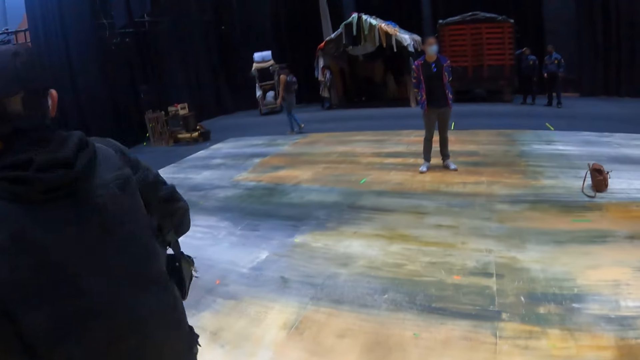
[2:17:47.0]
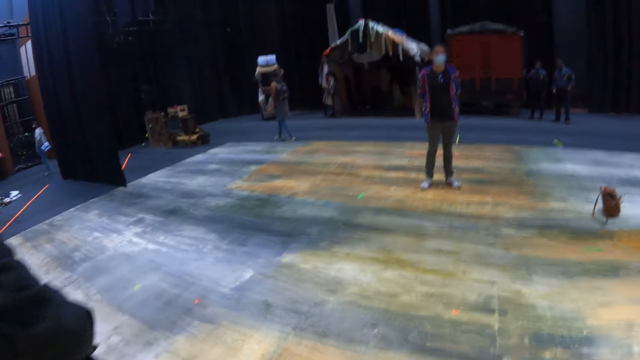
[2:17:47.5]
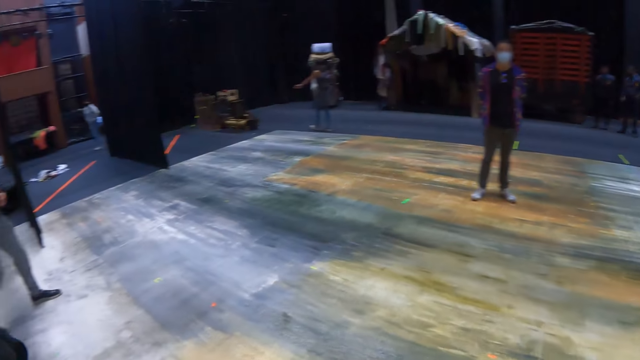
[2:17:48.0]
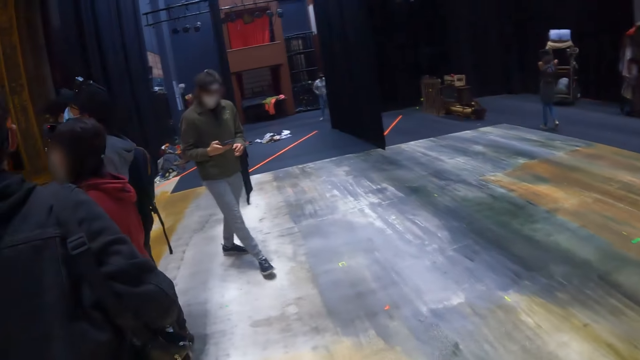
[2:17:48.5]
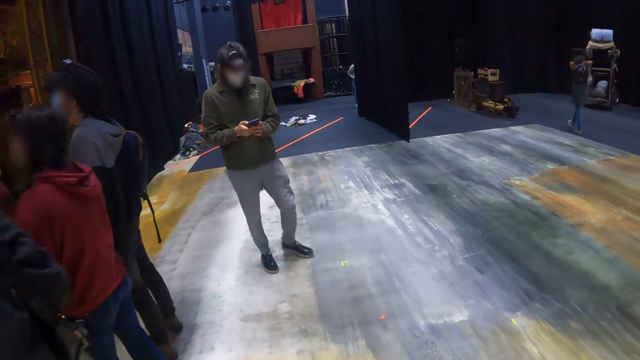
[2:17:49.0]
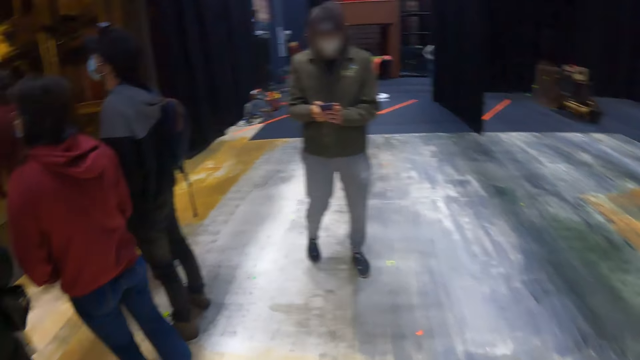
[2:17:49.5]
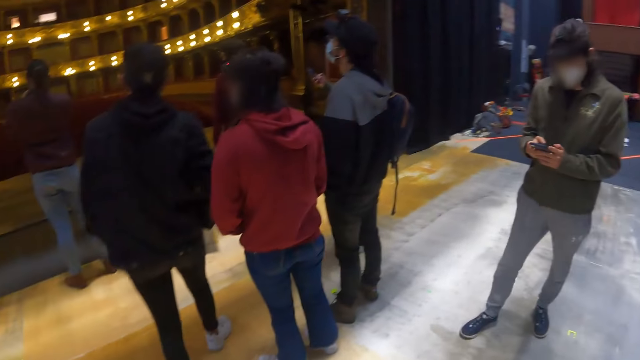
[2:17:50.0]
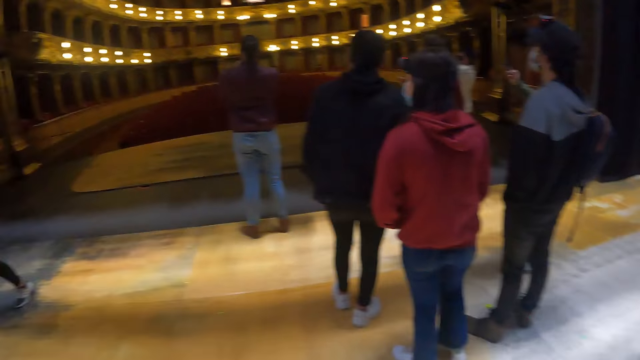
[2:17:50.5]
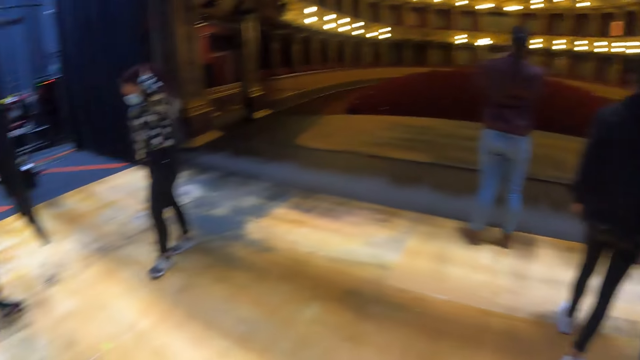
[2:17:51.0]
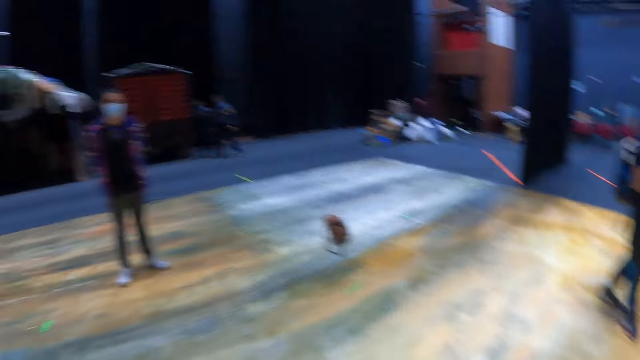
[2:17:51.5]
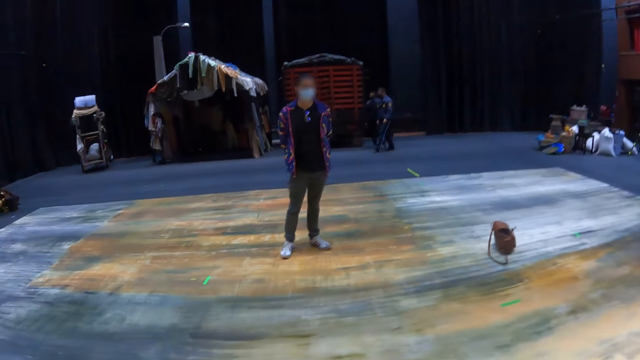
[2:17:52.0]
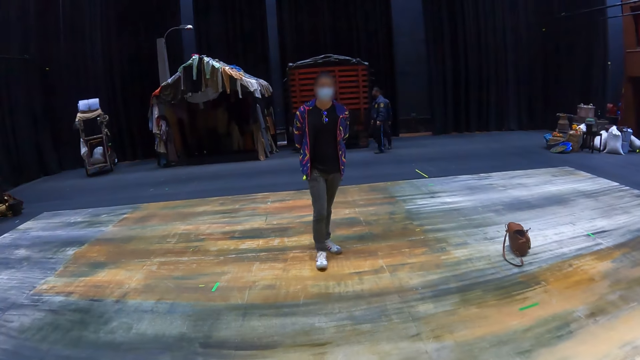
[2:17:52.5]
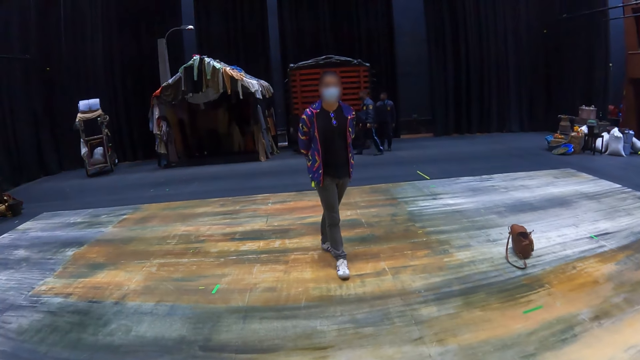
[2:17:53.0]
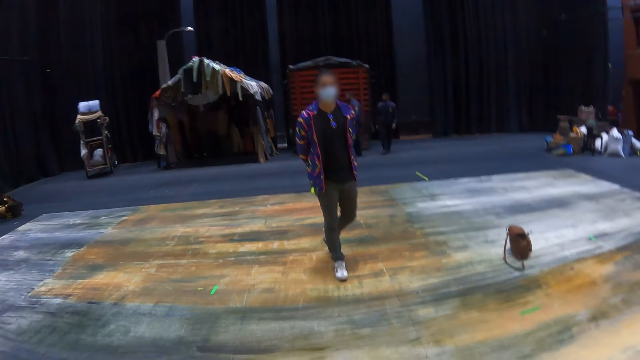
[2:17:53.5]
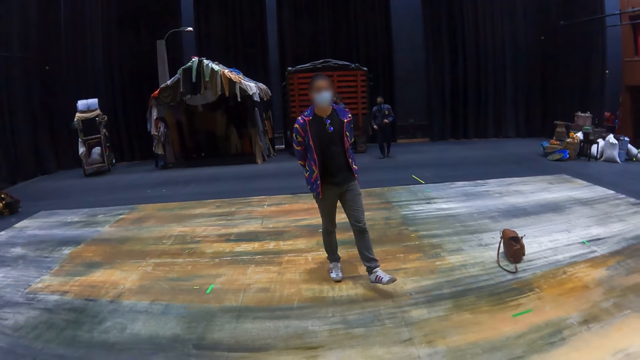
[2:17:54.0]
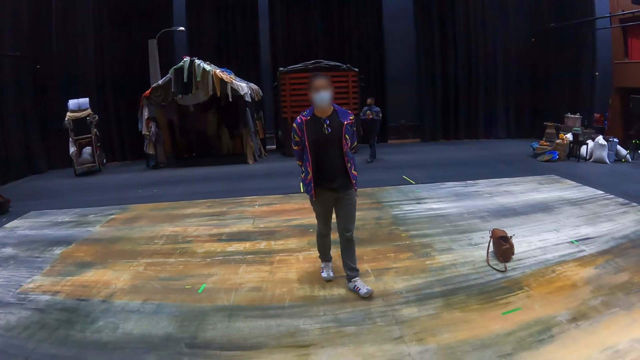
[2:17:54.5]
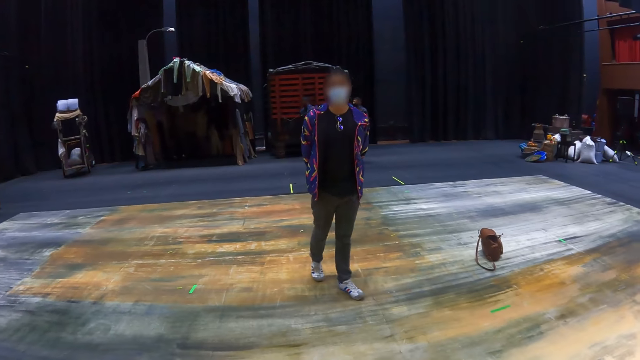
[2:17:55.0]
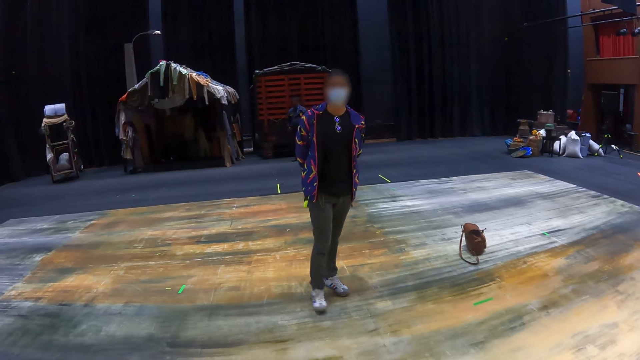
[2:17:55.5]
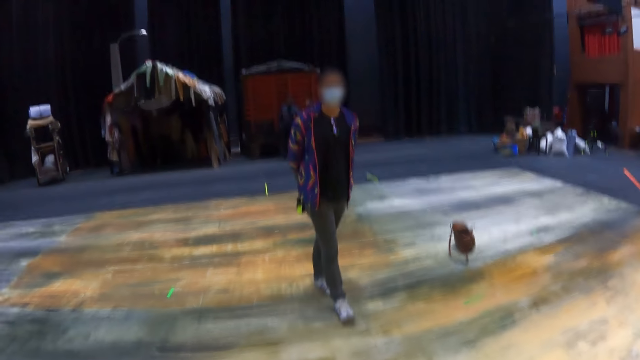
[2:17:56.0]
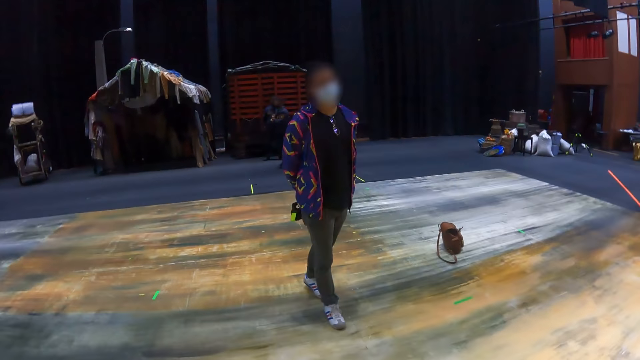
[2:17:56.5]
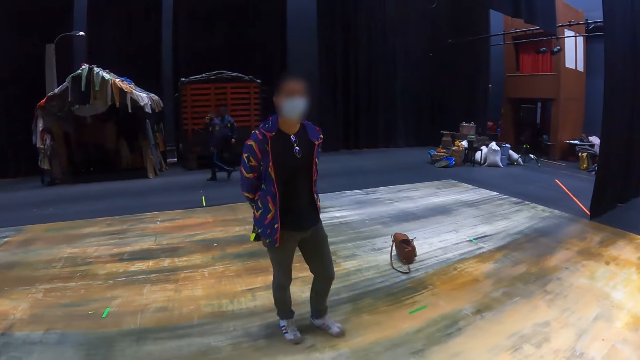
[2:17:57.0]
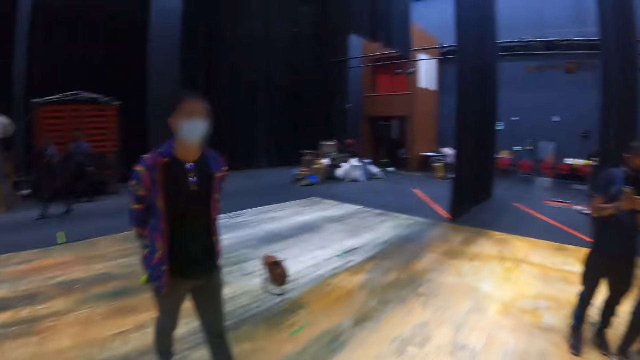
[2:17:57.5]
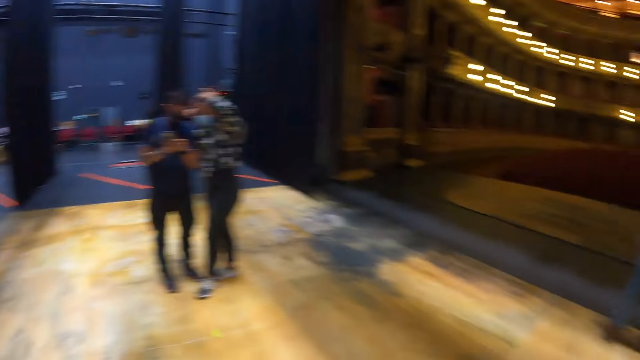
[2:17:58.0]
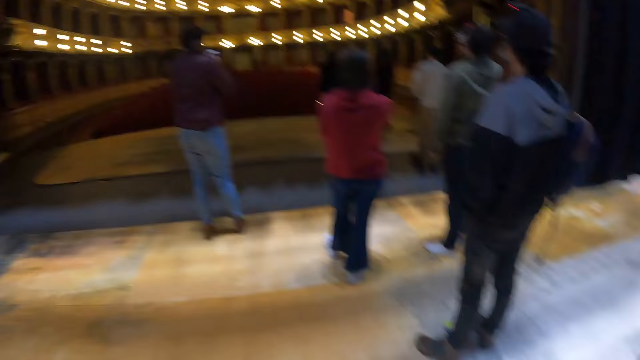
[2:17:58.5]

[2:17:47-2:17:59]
The camera wearer looks around the building.

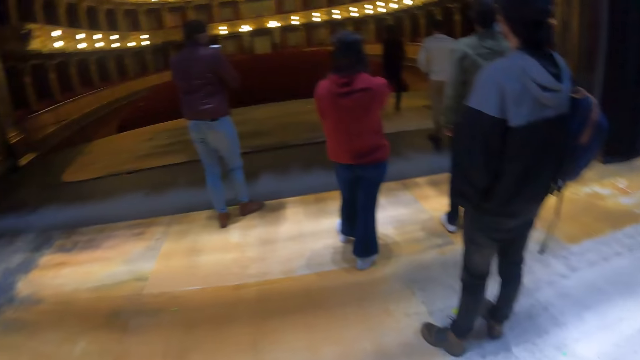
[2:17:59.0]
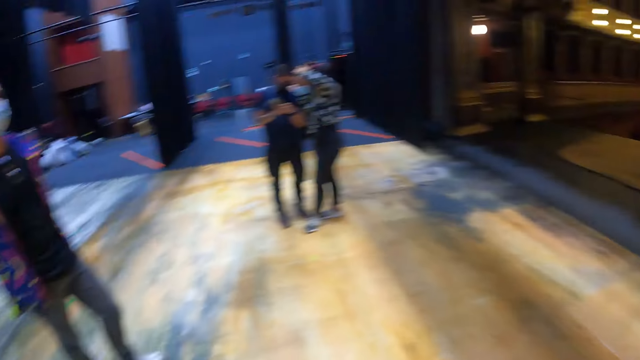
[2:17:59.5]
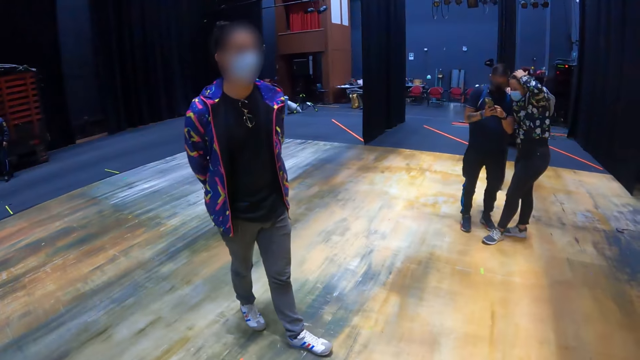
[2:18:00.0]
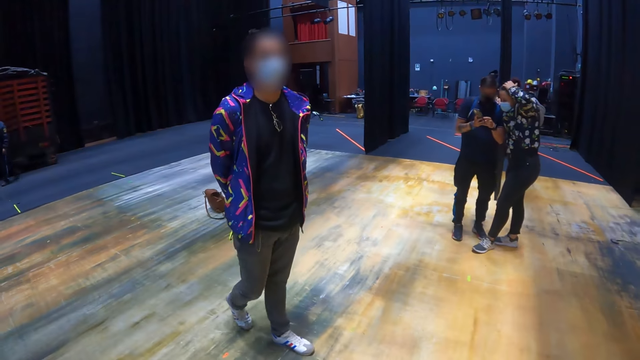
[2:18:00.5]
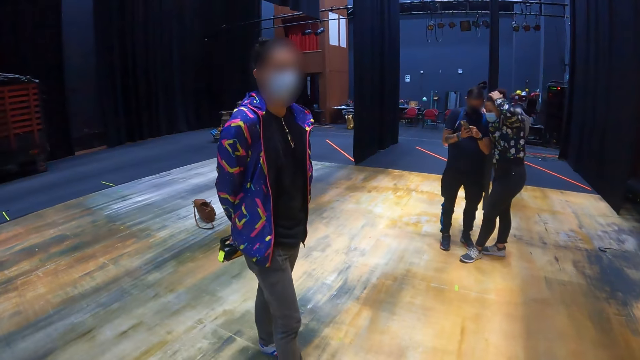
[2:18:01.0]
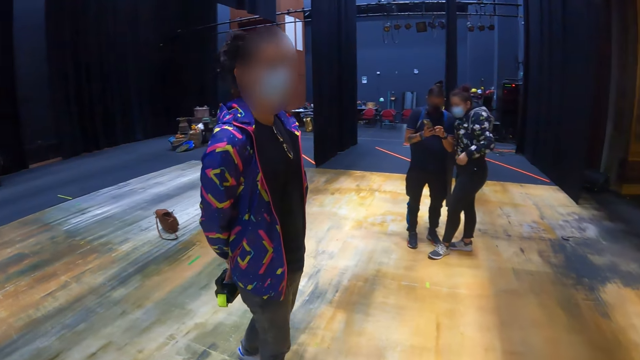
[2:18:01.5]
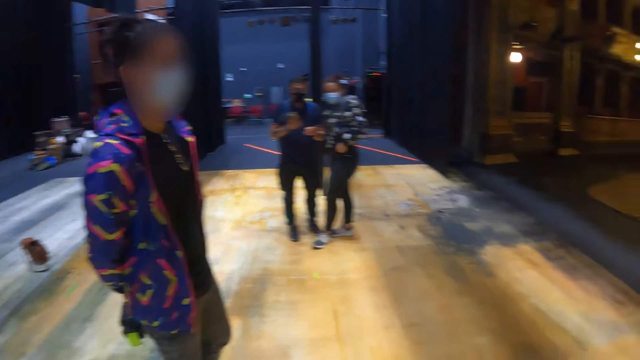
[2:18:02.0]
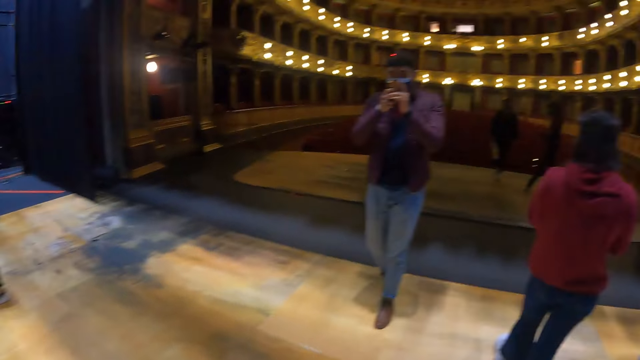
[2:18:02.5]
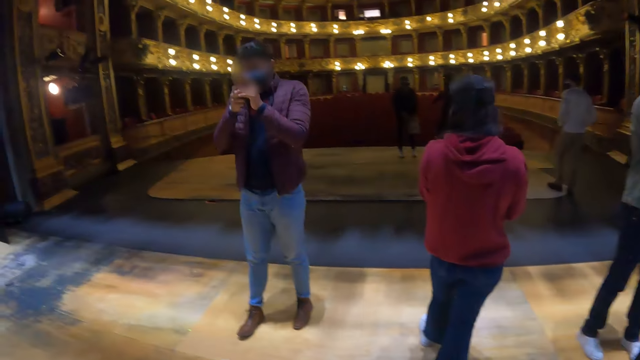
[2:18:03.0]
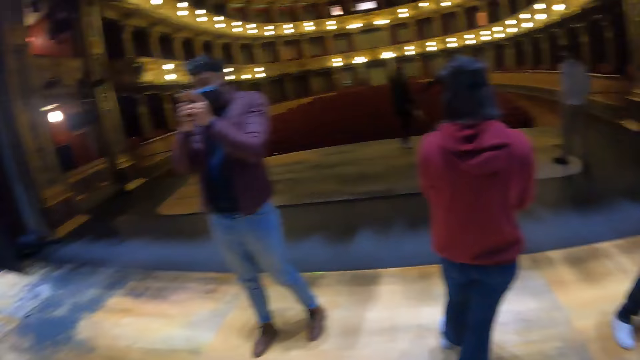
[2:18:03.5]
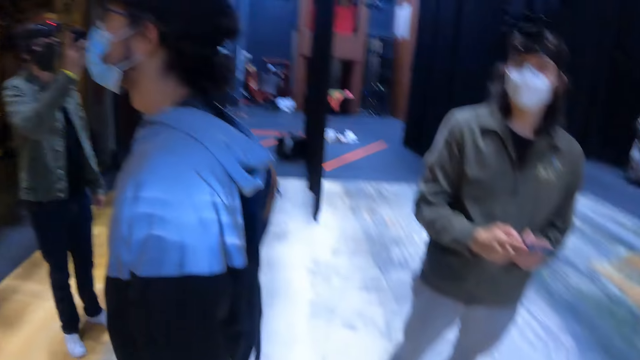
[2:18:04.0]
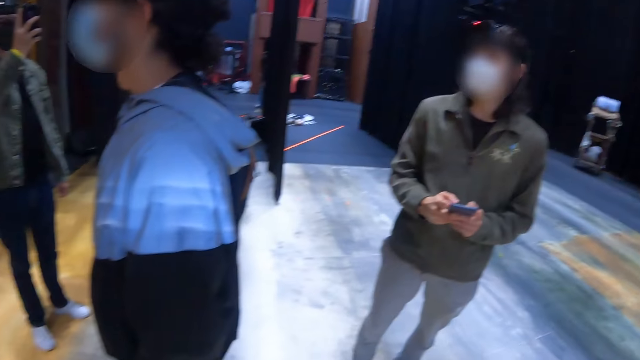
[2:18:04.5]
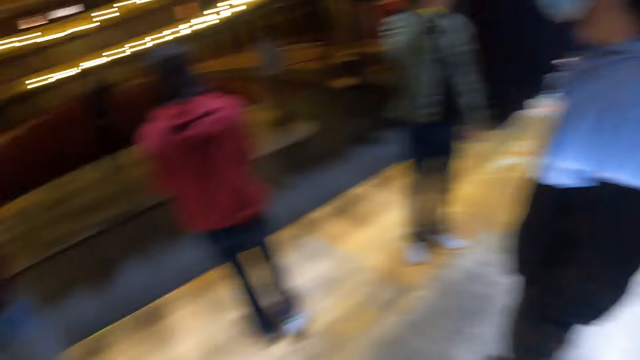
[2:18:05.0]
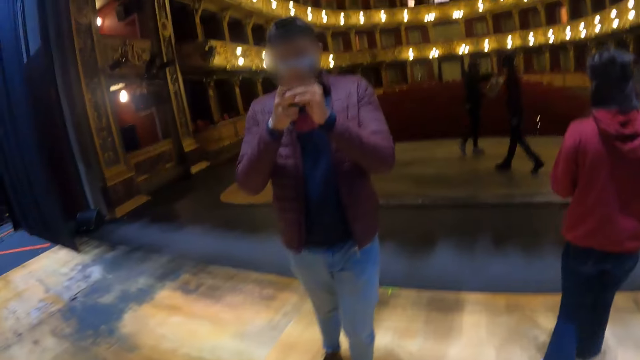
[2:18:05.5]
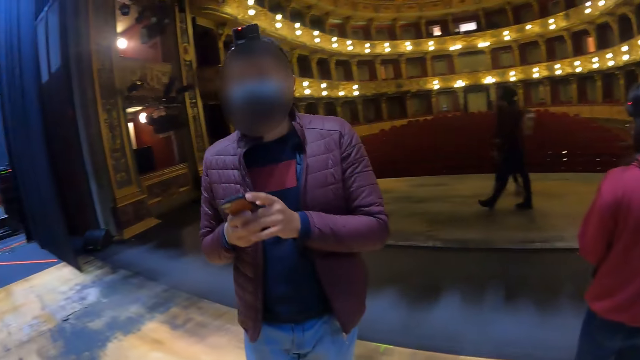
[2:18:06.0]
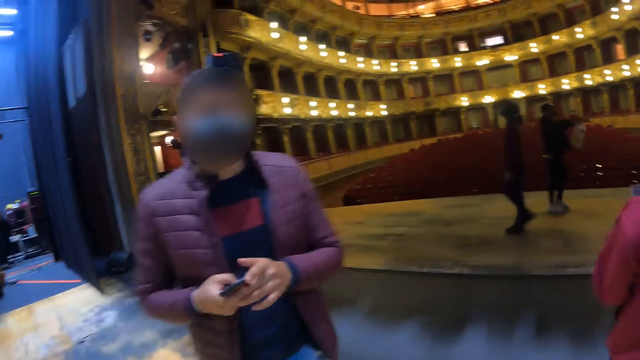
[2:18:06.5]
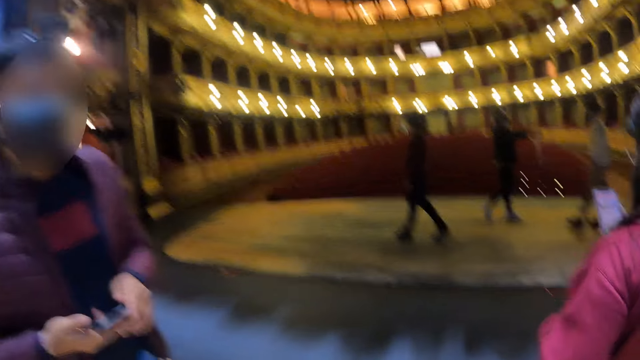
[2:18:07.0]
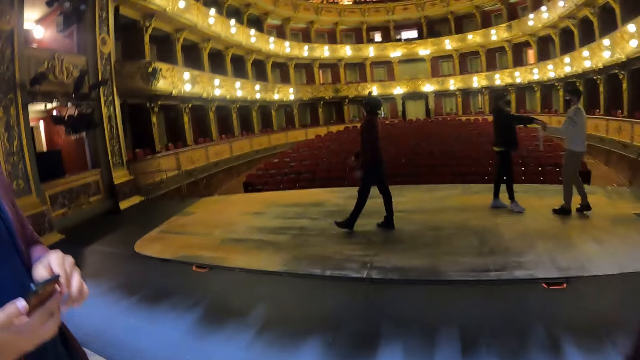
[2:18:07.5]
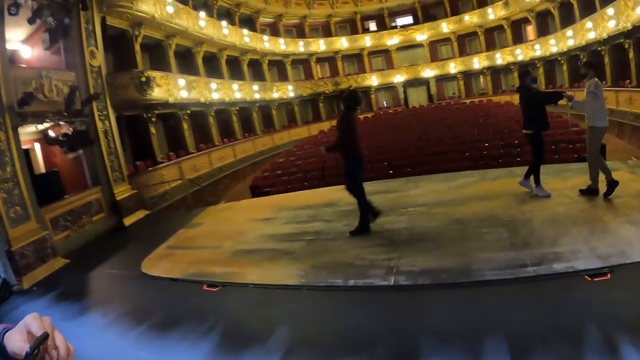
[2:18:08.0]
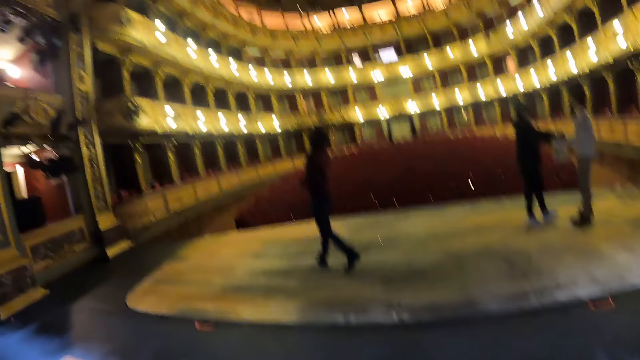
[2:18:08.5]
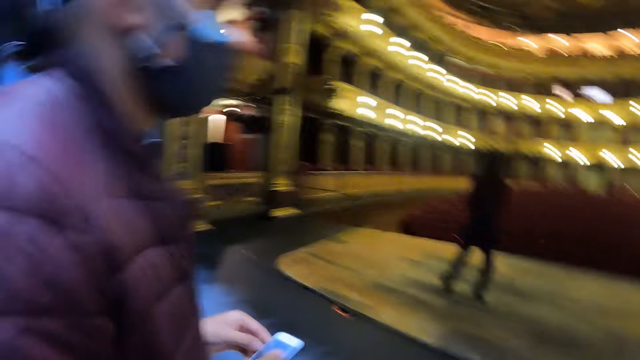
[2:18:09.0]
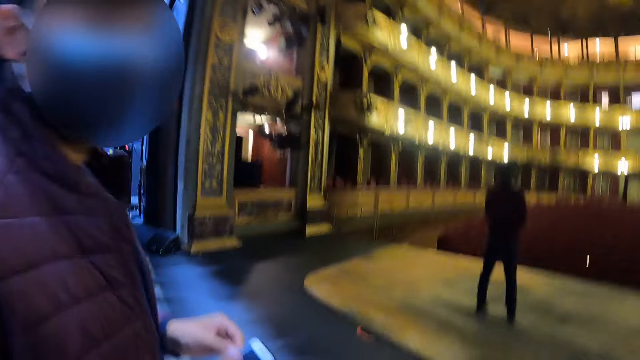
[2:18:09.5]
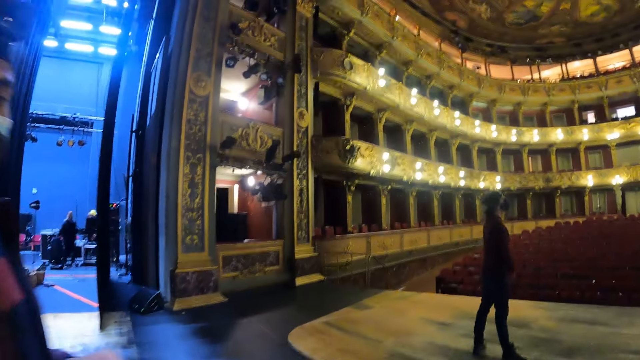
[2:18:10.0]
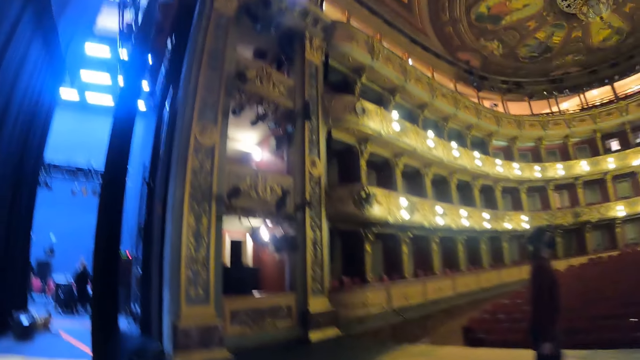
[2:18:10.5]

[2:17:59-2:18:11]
The camera wearer walks around the building.
